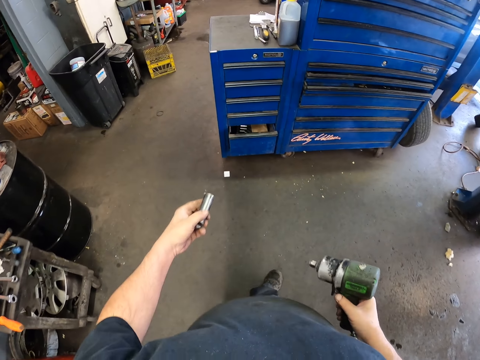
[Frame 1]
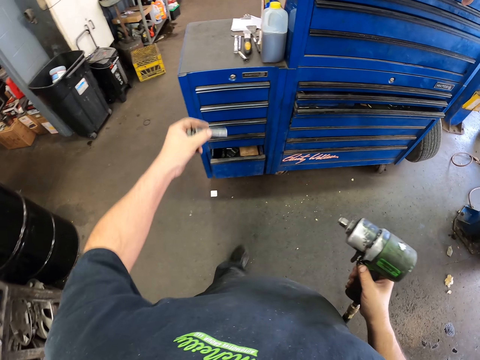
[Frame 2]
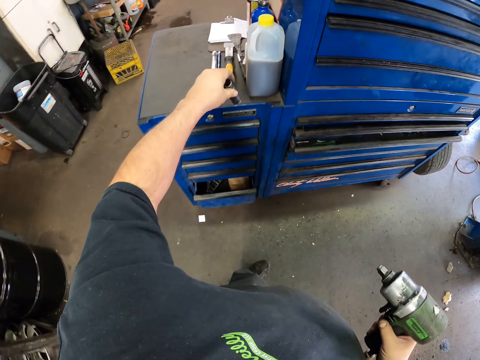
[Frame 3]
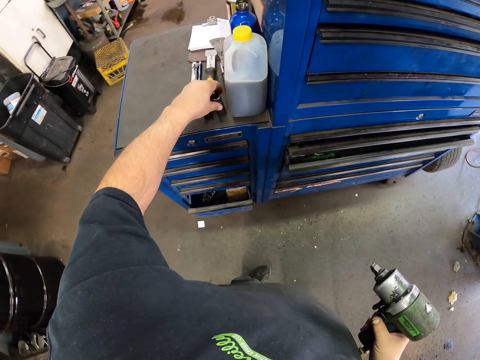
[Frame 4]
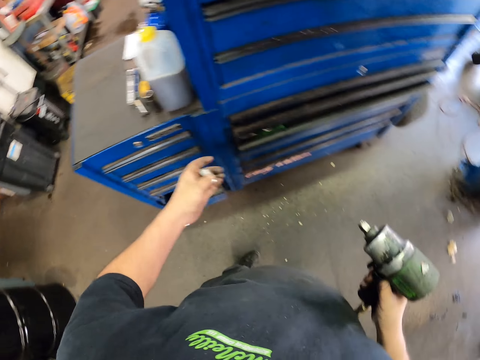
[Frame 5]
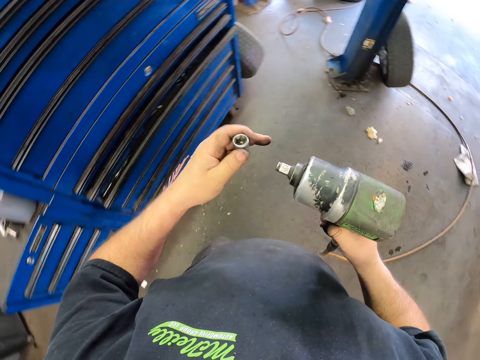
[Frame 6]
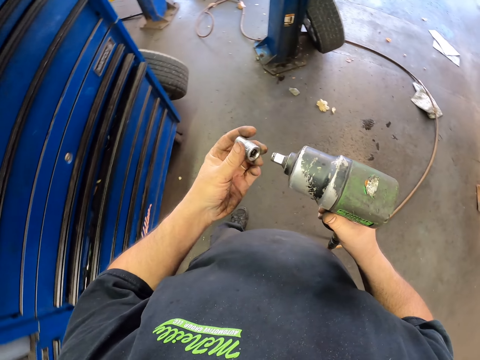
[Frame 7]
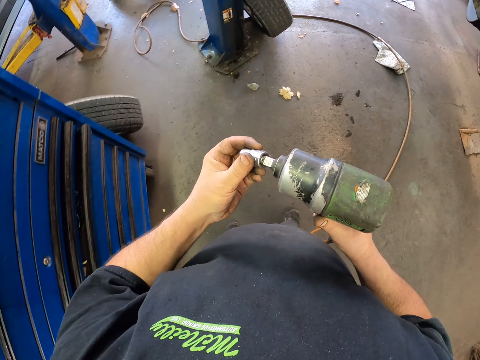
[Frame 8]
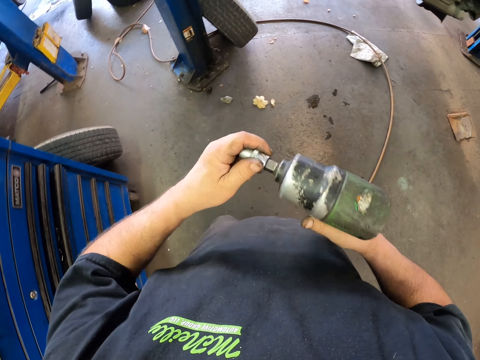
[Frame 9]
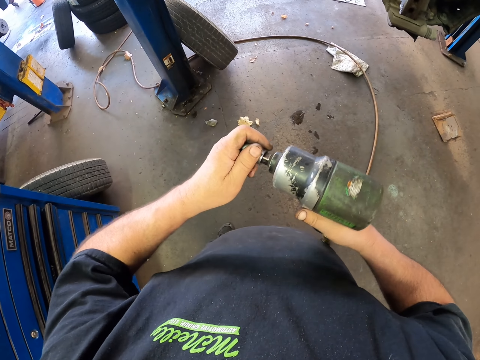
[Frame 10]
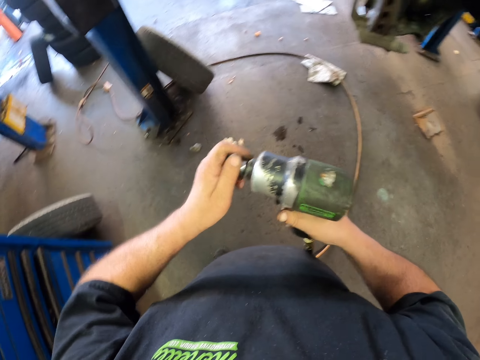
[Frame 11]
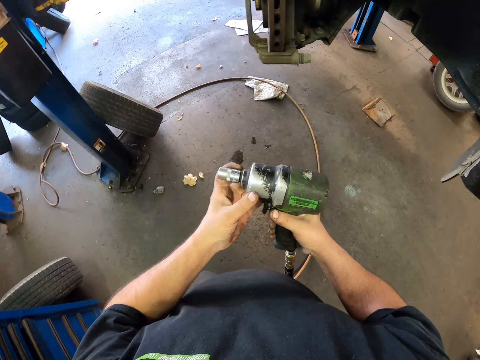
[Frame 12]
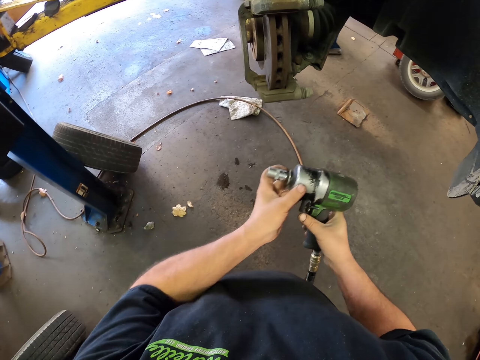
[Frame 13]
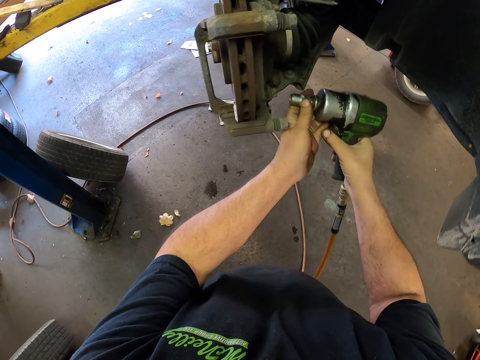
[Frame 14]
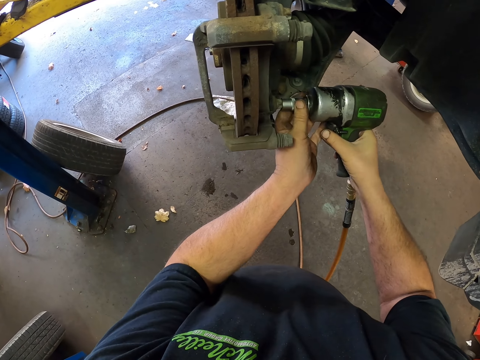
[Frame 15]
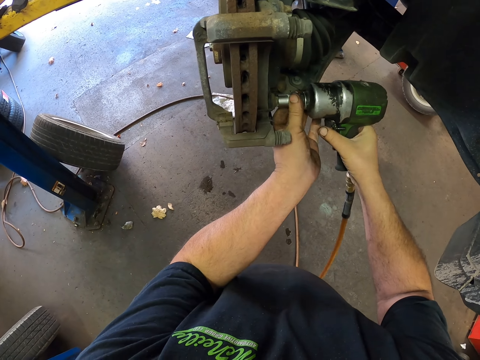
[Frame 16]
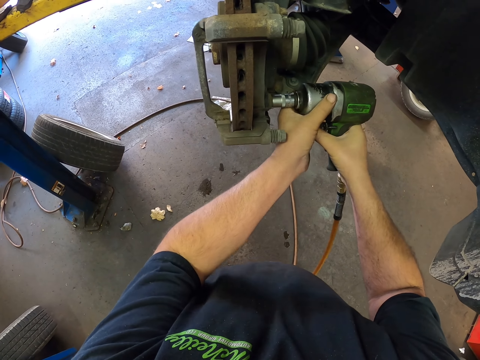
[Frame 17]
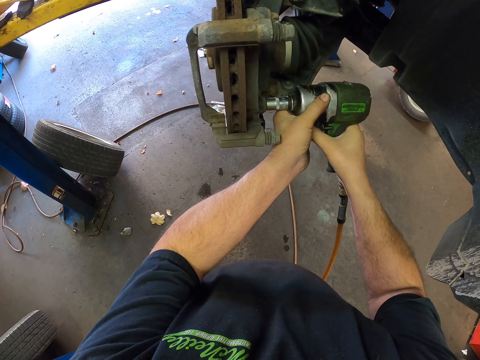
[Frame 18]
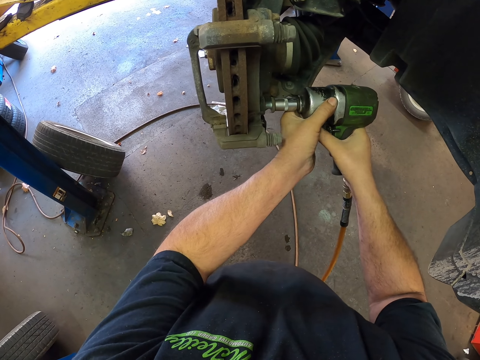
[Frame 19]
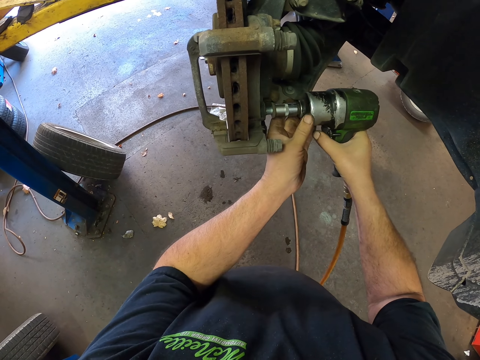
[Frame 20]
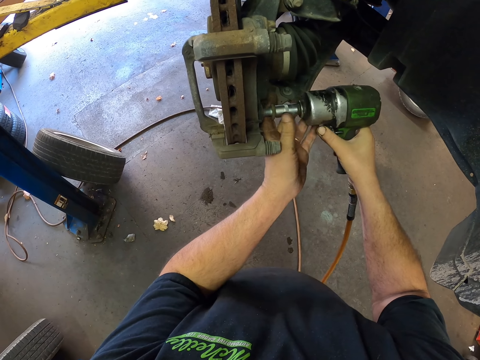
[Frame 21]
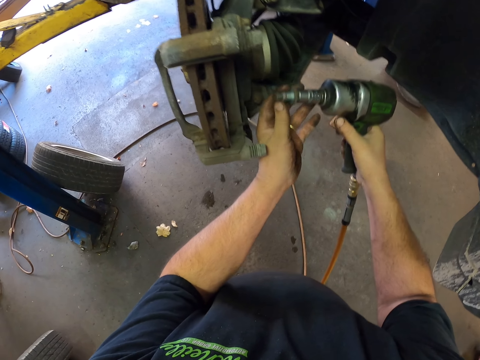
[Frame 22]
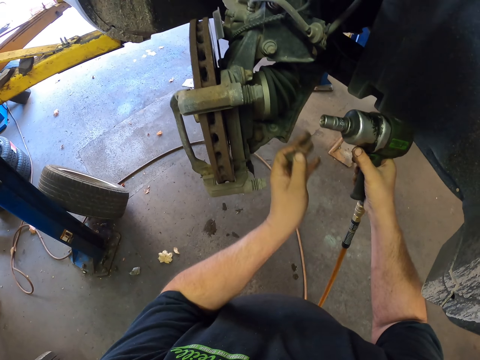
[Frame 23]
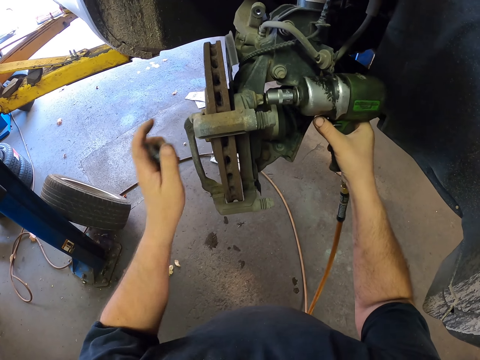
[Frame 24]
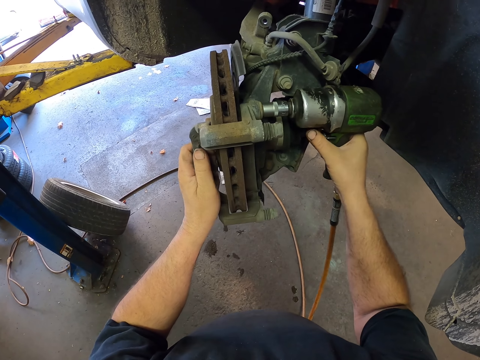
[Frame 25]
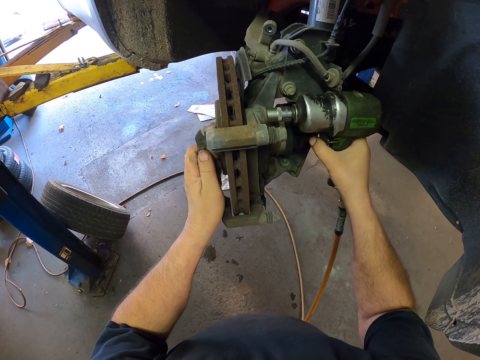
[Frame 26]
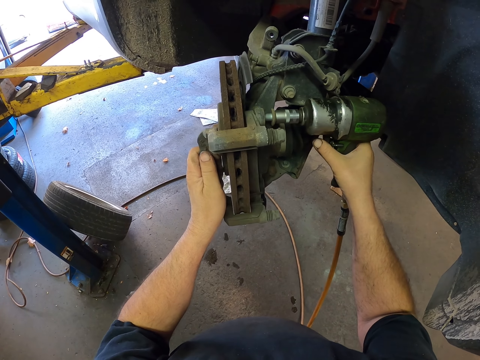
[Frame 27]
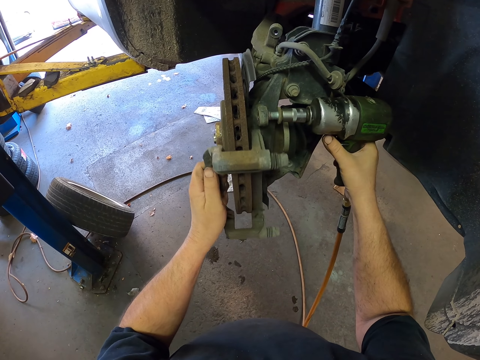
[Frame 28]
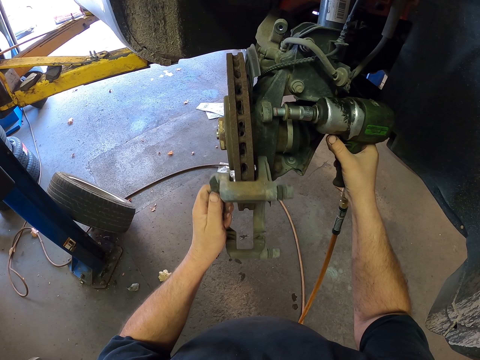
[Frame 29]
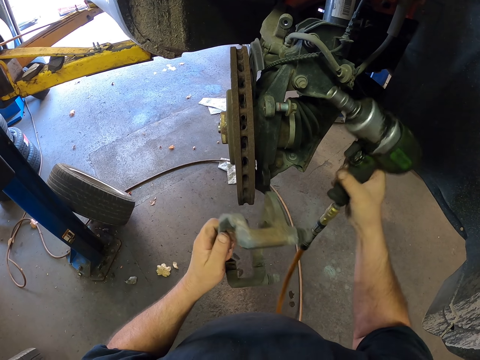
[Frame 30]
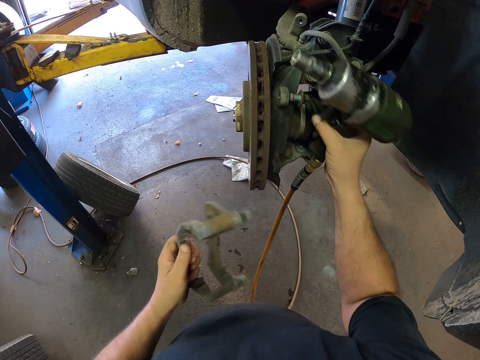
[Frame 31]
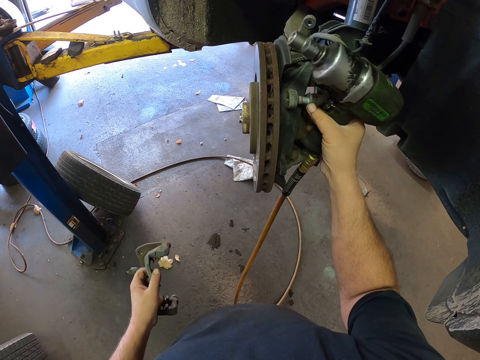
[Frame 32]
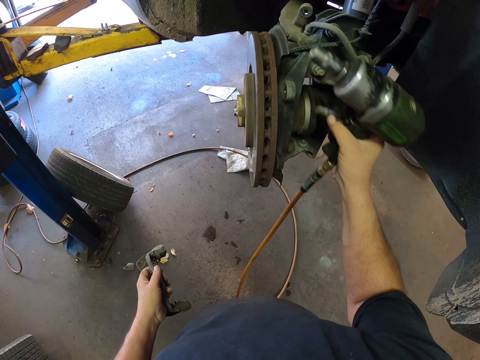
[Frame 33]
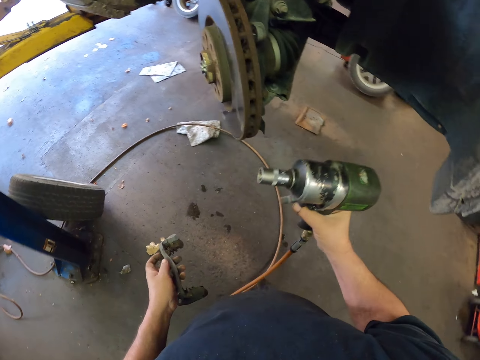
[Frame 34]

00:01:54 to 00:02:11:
The camera wearer puts the lug nut socket on the toolbox. They fix the other lug nut socket on the impact wrench. They loosen a nut and remove bolts. They loosen another nut, remove the brake caliper mount, and dismantle the wheel.

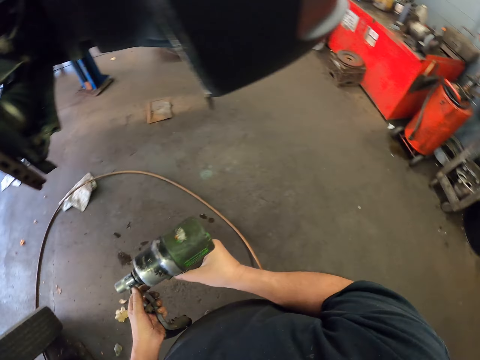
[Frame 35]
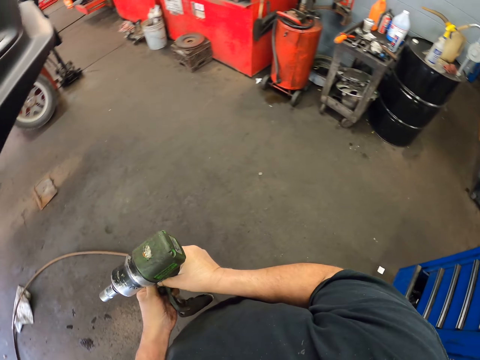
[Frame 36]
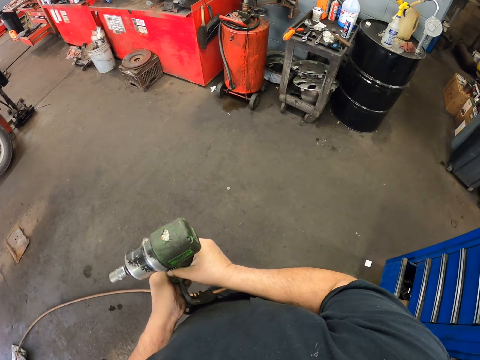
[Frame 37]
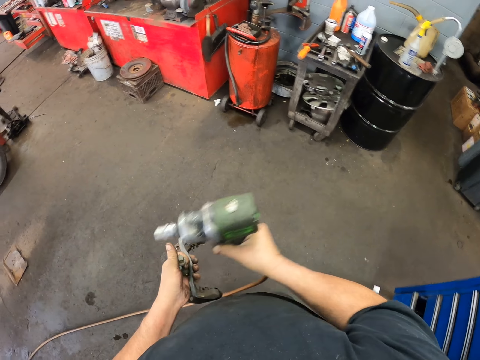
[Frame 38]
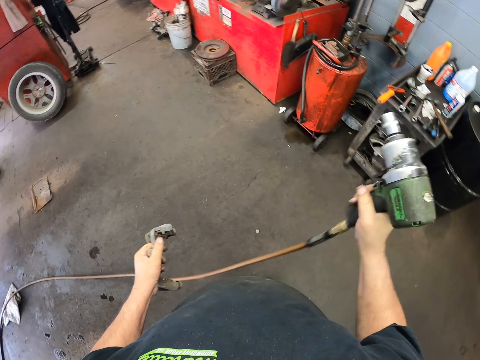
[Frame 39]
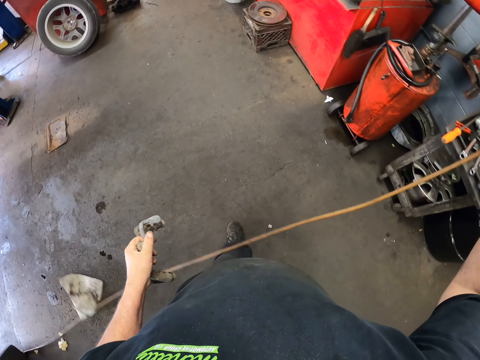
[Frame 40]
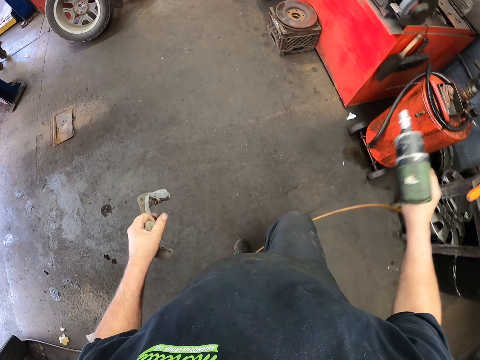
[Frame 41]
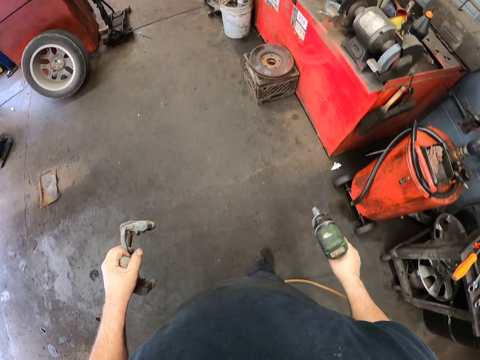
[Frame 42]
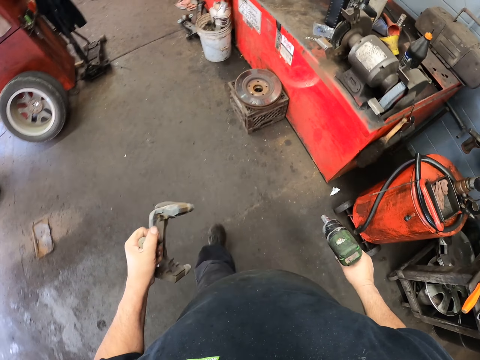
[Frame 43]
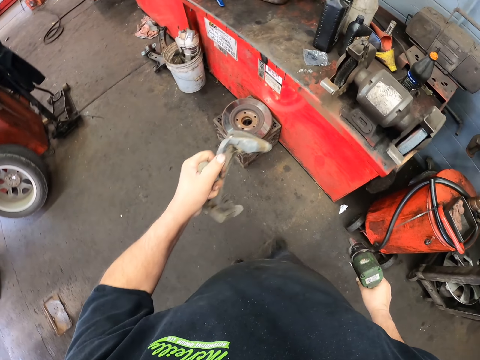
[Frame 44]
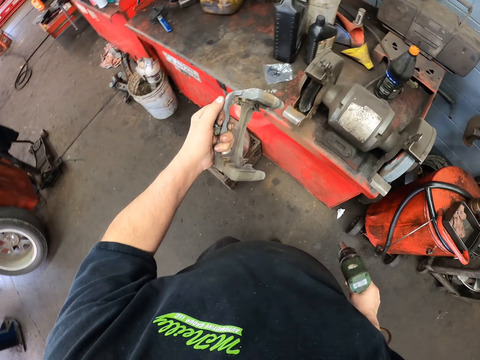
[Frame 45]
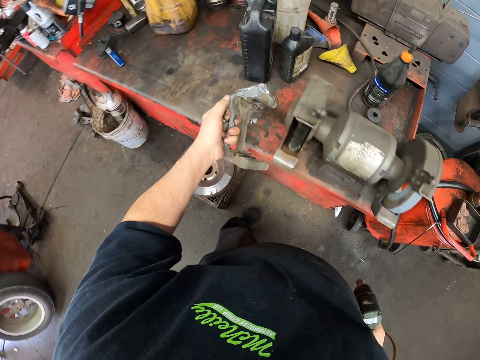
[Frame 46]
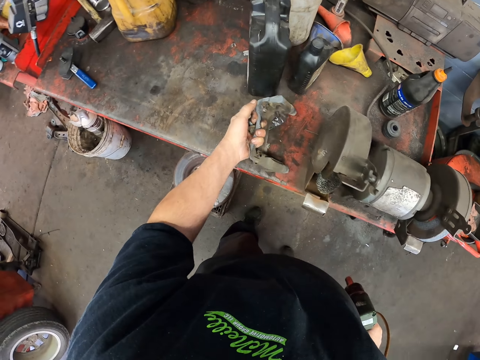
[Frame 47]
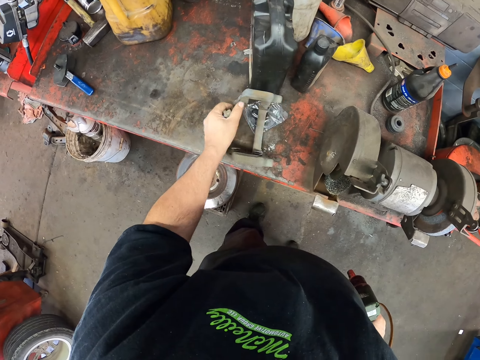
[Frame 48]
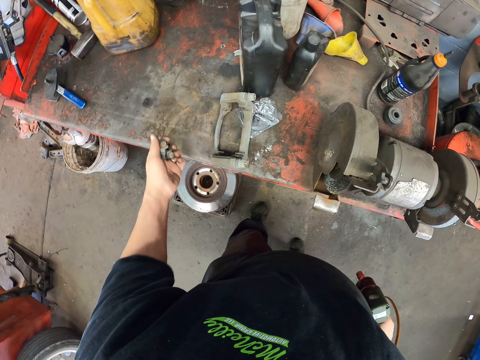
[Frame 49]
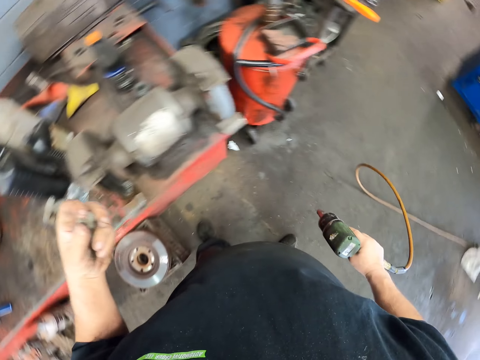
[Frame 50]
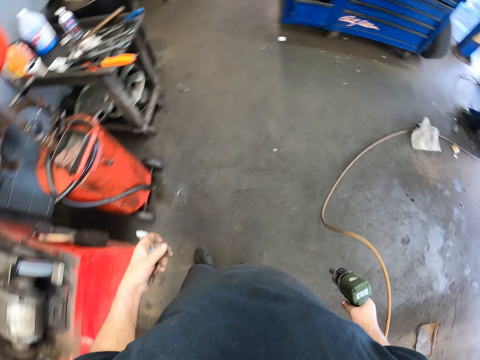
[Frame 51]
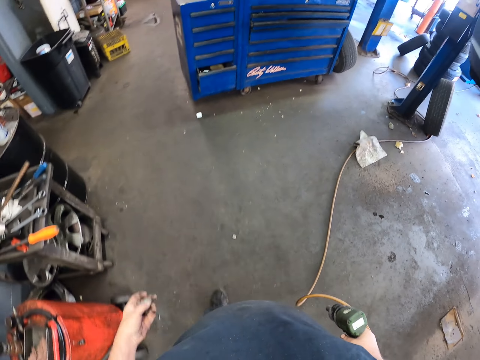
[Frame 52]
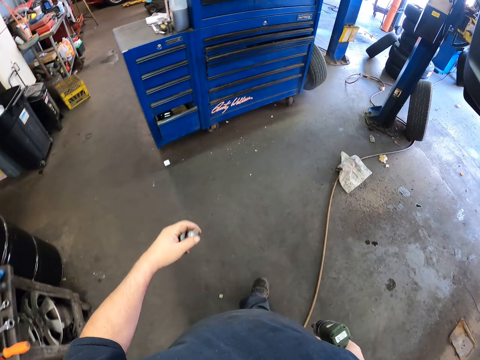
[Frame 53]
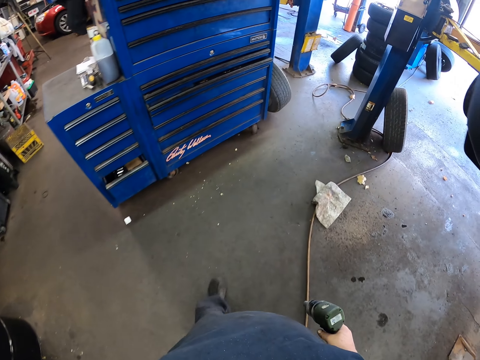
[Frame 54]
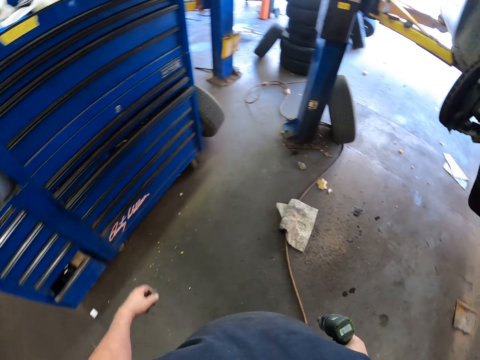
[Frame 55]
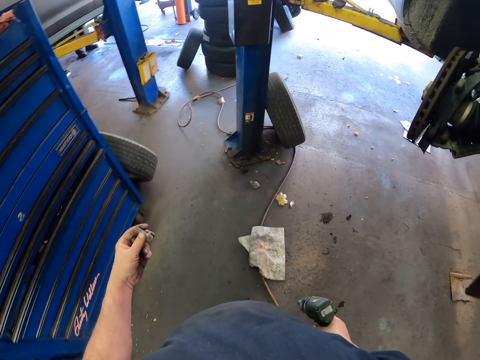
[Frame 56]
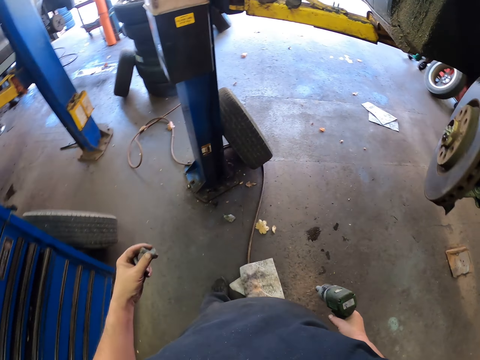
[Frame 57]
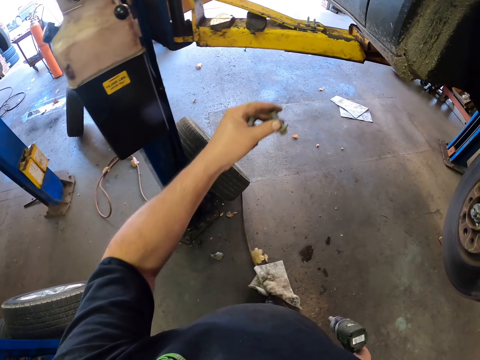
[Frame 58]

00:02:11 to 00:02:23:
The camera wearer walks in the garage. They lift the impact wrench. They put the brake caliper mount on the metal structure. They walk in the garage.
